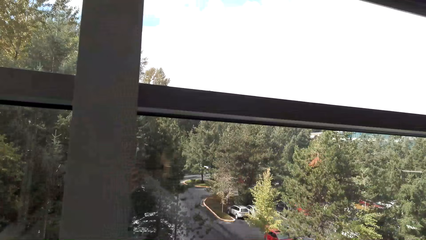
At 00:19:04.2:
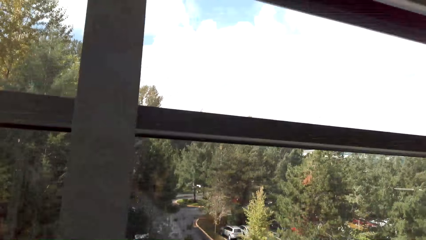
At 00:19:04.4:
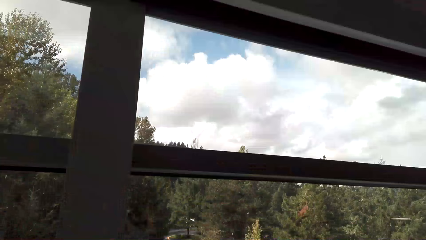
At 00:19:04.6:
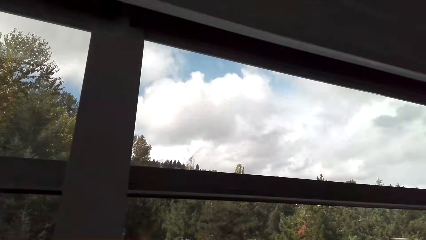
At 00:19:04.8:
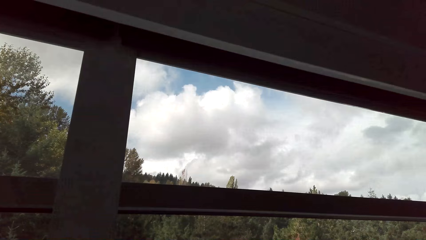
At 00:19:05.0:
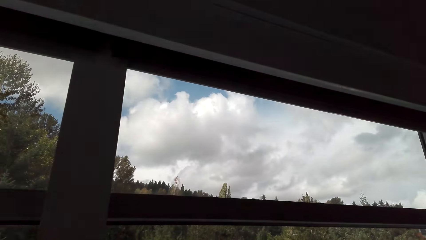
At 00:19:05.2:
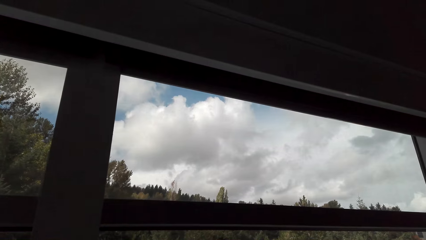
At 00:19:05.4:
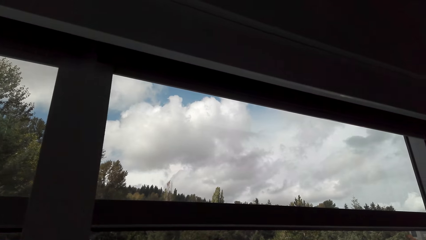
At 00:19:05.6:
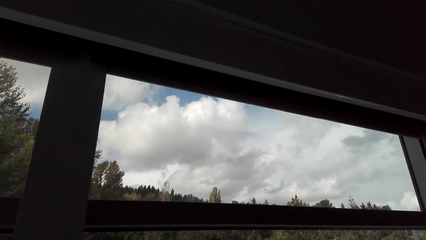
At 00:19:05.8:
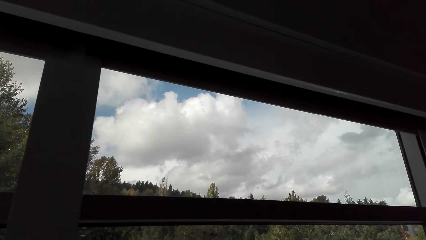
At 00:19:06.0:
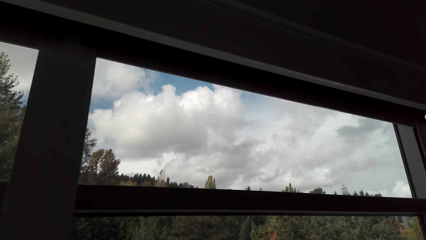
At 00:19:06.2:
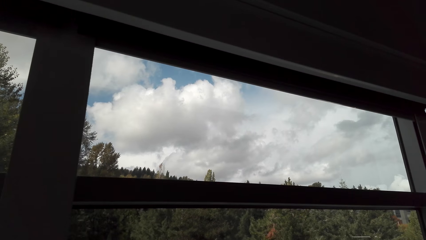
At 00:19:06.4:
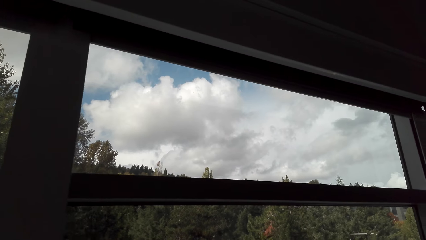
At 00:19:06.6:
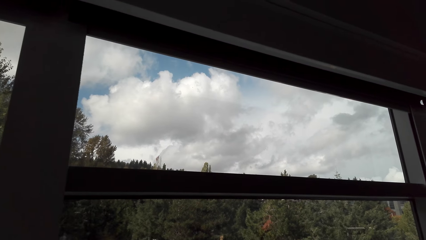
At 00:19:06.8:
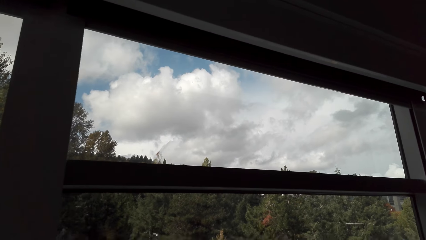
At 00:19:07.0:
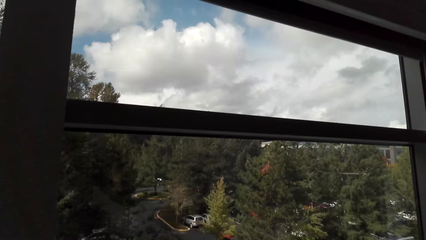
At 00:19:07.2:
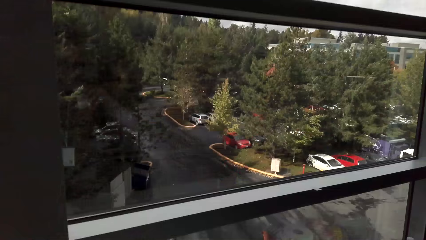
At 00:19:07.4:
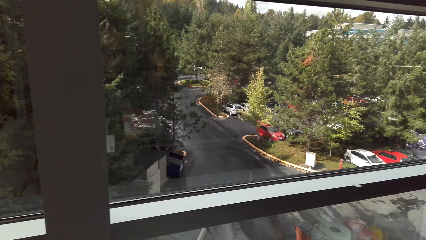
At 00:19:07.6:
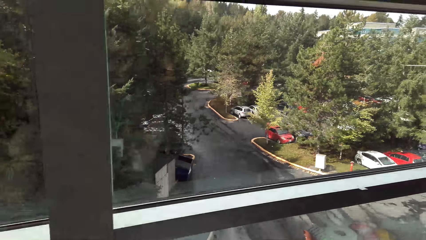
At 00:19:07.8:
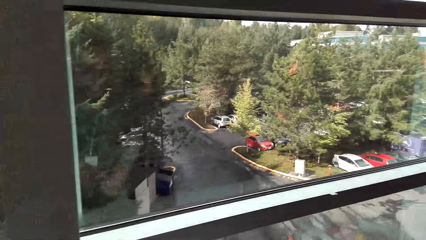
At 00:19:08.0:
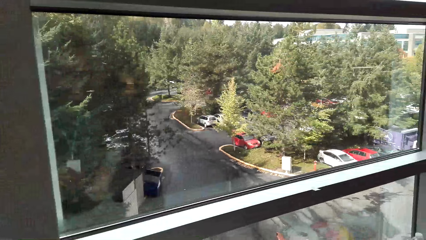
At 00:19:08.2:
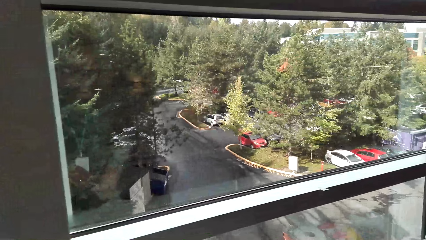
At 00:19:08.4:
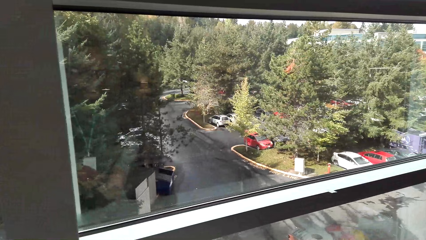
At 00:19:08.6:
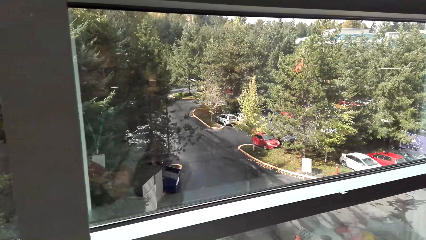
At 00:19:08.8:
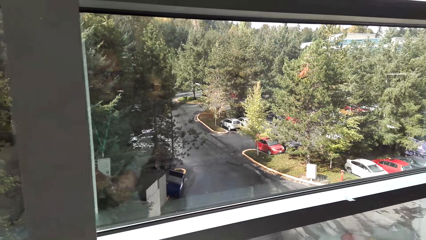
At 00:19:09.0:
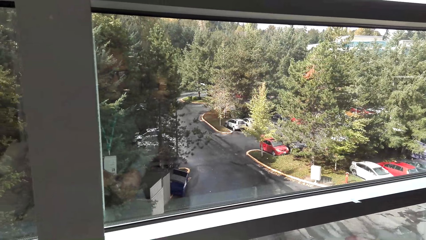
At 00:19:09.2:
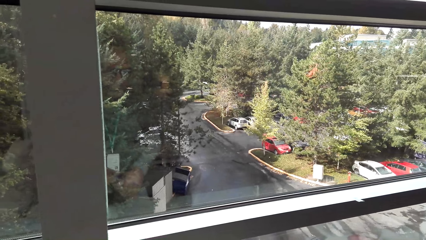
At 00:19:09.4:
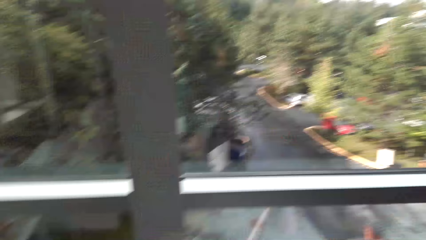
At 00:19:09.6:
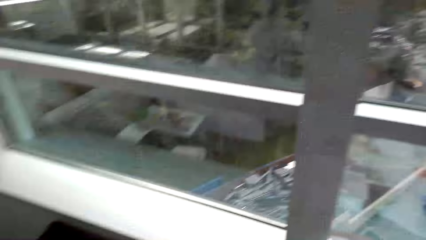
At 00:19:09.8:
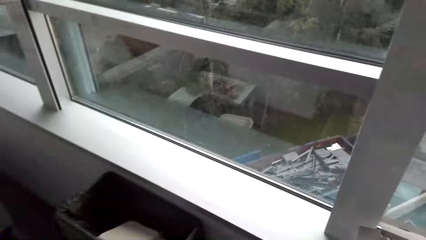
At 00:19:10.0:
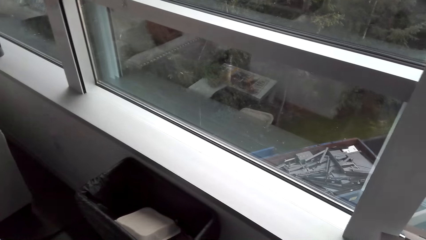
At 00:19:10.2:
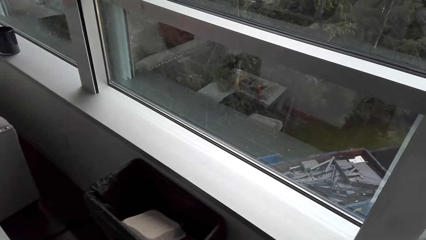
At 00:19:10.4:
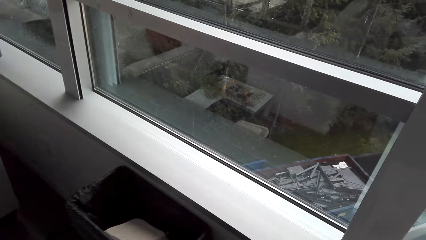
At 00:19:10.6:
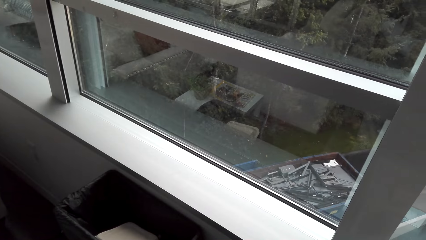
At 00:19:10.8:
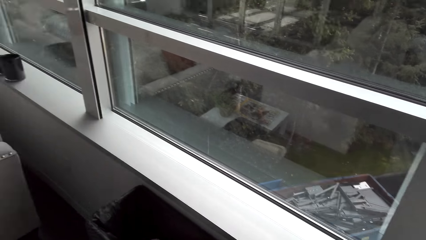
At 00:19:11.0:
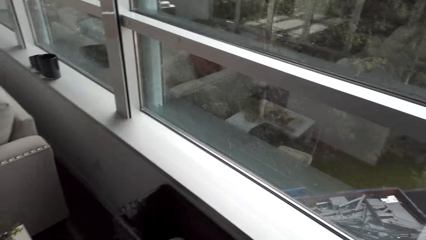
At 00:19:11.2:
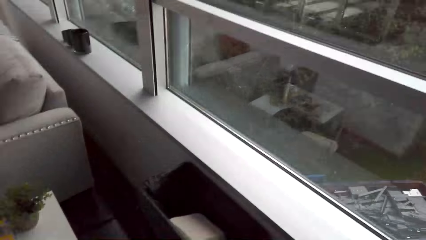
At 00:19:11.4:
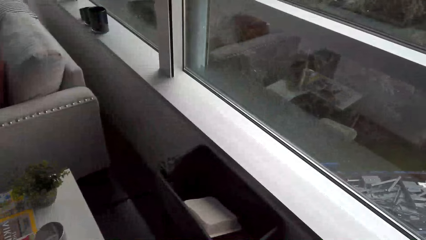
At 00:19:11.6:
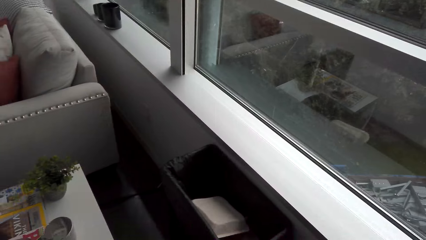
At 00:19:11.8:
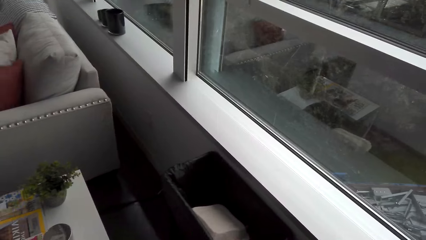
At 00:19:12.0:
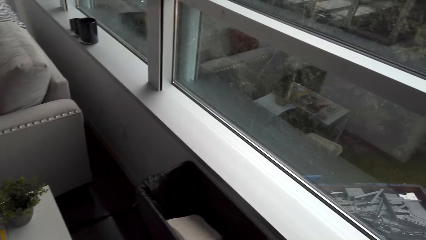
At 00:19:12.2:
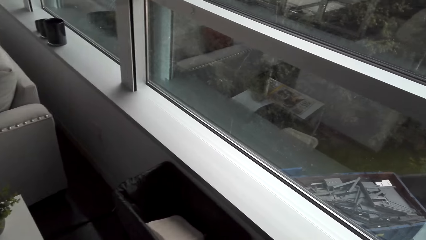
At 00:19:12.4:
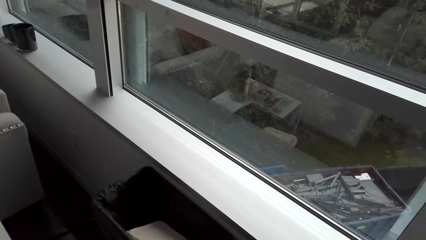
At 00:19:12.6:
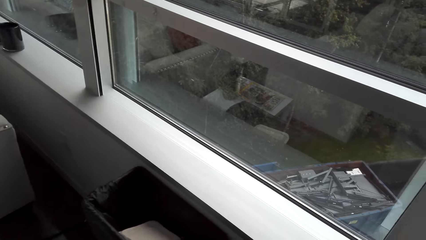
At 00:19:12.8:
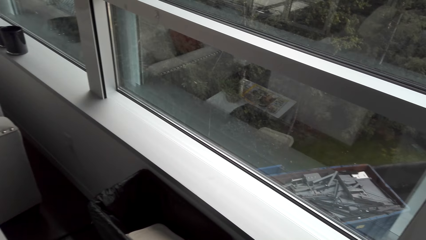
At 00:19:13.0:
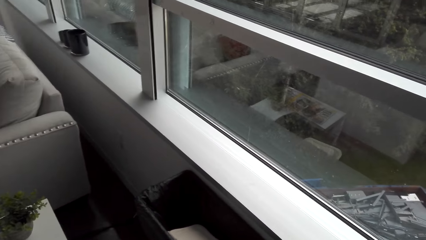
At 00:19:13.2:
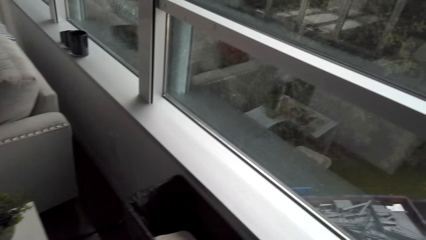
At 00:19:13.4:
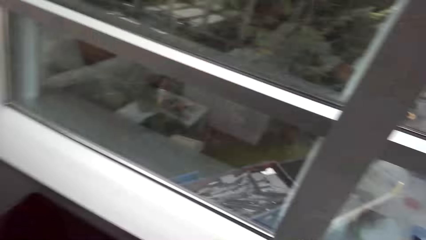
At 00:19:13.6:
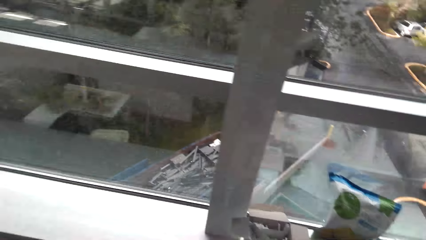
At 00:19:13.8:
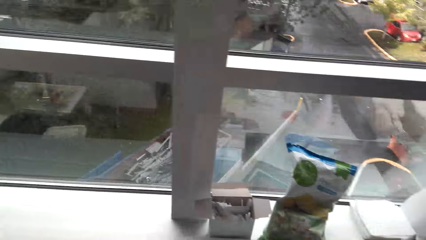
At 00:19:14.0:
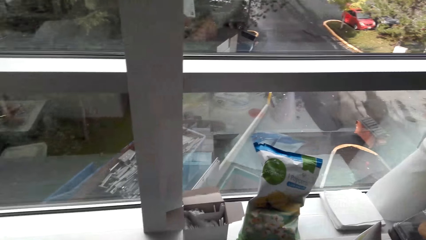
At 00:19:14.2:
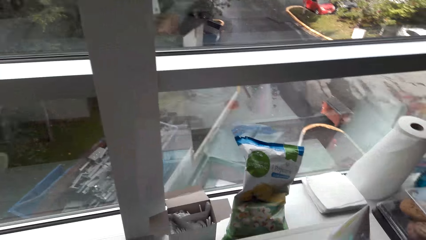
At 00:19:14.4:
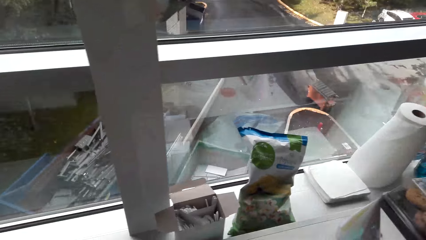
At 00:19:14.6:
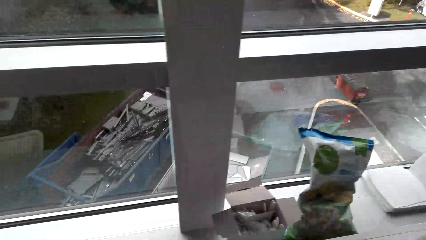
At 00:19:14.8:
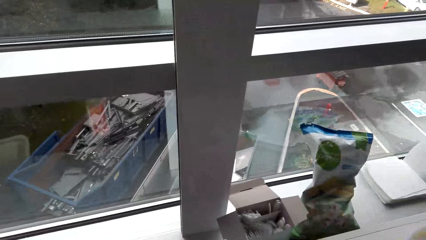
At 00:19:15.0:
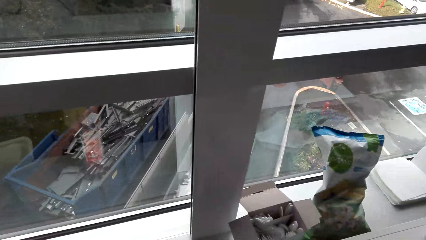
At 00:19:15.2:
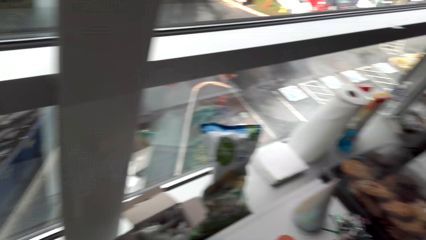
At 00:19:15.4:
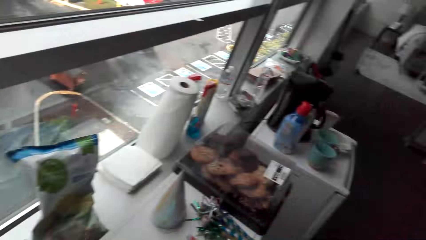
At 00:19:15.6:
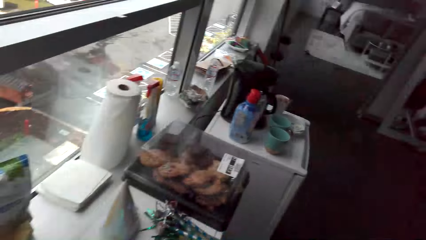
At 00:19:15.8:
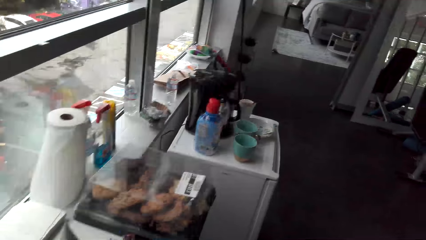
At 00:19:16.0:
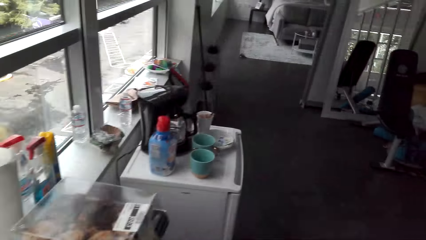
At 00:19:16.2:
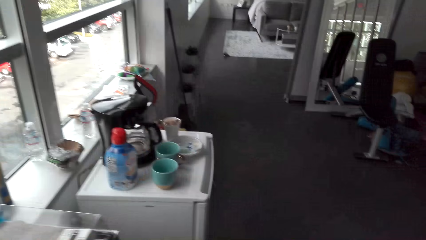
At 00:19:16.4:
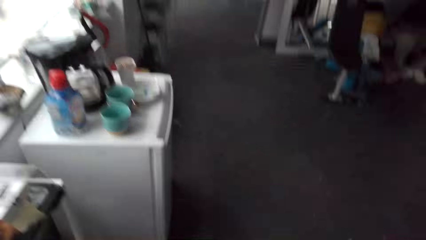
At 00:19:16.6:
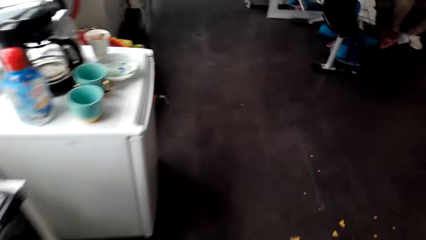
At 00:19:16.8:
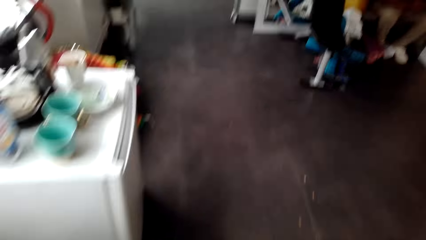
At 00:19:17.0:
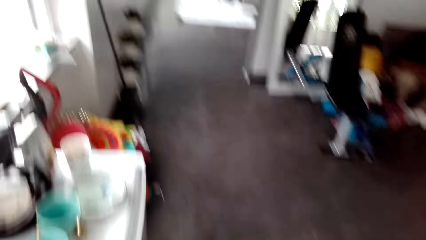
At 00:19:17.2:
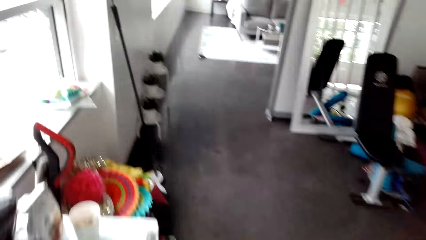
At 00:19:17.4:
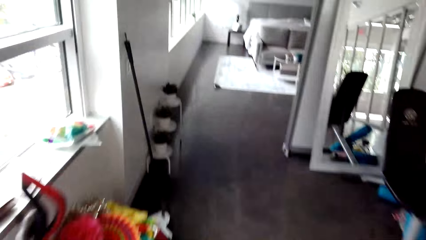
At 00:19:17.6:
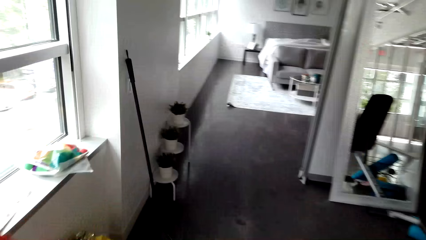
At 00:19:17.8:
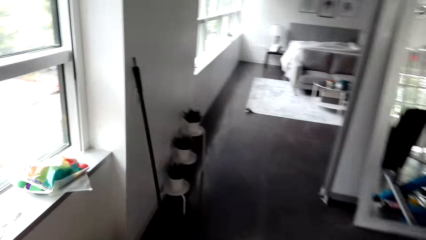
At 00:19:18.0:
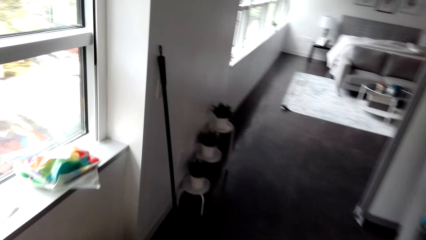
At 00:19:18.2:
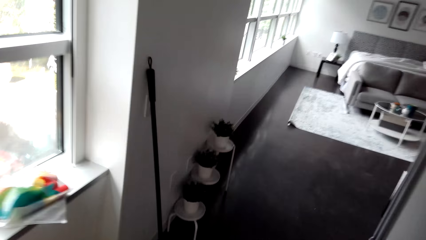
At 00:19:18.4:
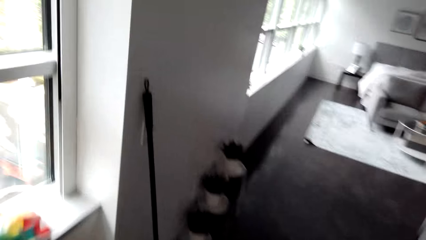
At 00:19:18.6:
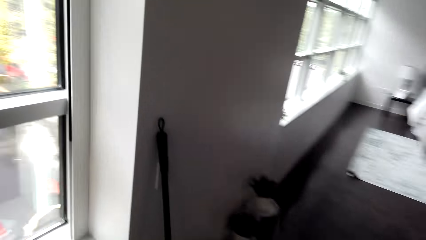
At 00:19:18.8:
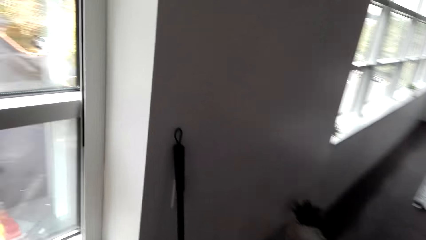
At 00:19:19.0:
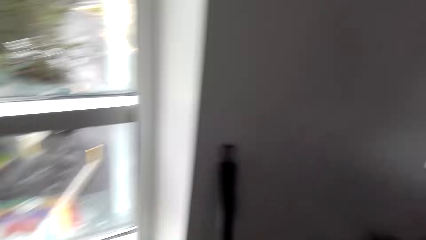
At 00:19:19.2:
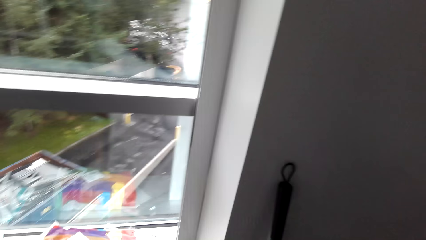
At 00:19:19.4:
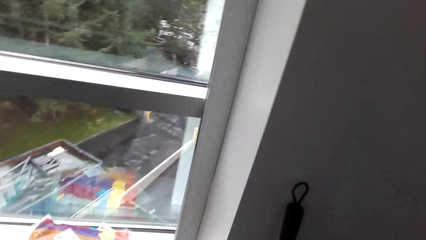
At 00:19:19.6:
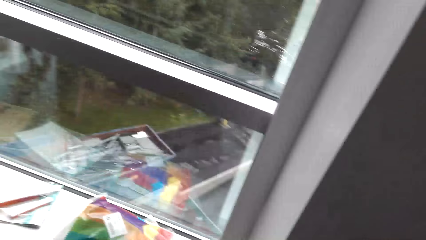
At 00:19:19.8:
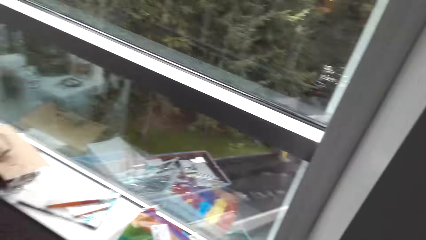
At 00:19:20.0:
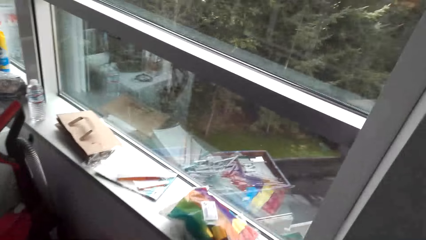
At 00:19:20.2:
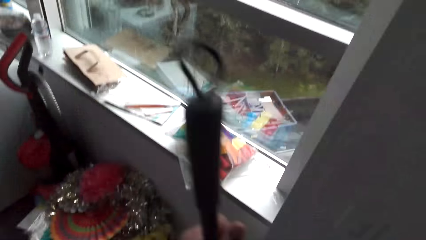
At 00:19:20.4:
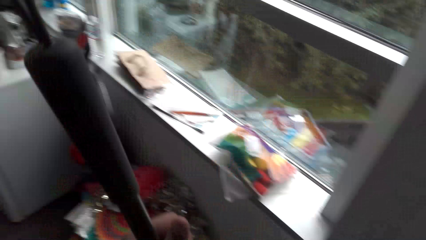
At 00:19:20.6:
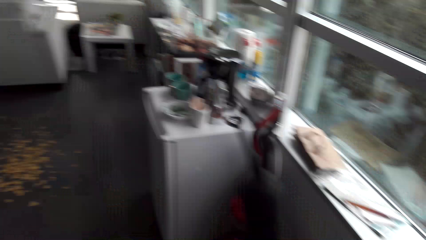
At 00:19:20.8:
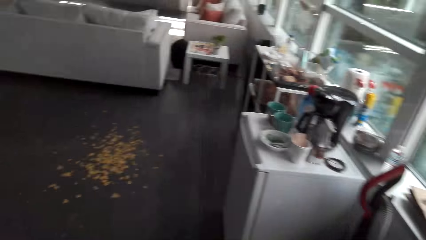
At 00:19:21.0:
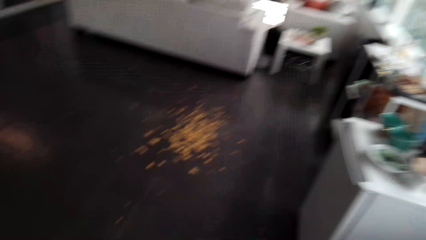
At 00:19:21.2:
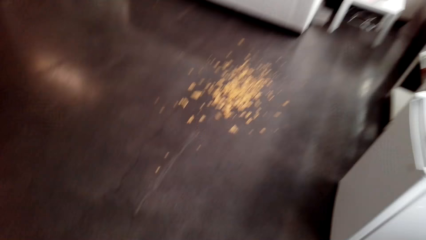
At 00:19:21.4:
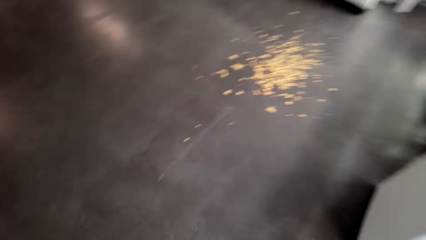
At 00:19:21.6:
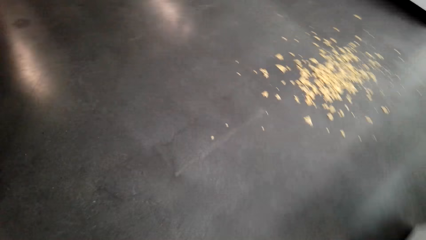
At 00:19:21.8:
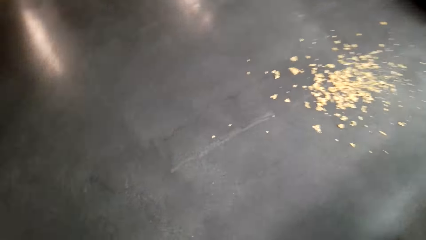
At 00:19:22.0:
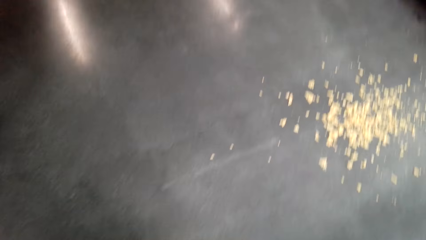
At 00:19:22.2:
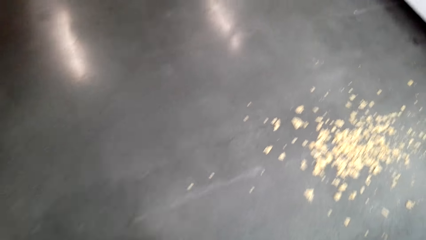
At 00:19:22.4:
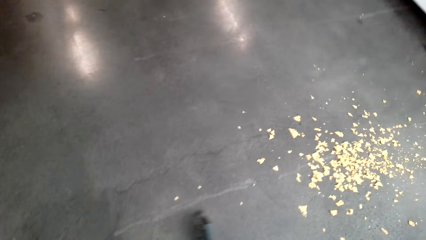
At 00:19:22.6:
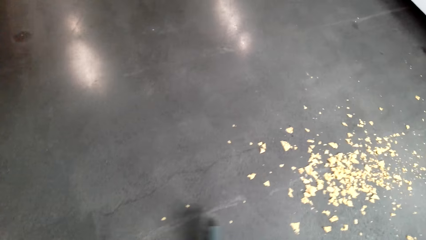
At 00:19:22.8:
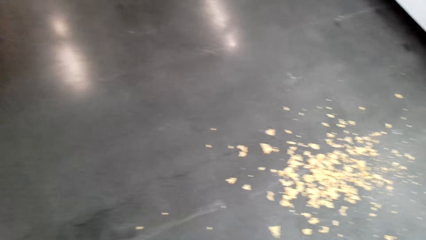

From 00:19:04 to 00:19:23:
The camera wearer looks through the window. They walk around the house. They pick up the carpet broom from the wall. They move around the dining room.
